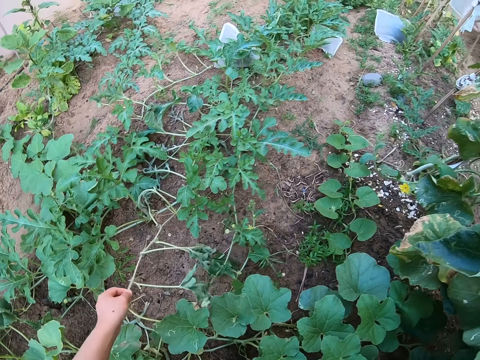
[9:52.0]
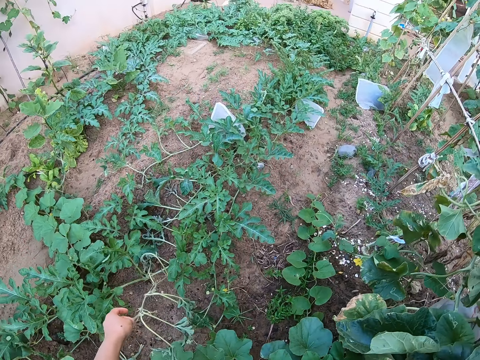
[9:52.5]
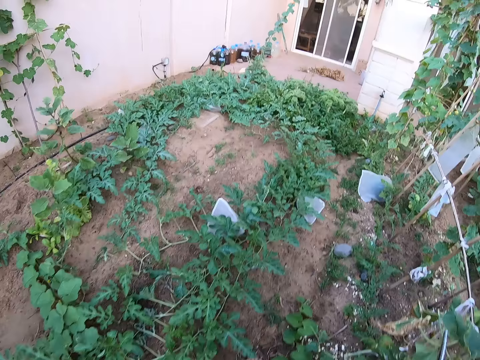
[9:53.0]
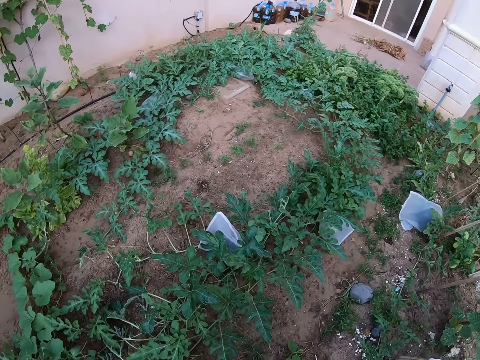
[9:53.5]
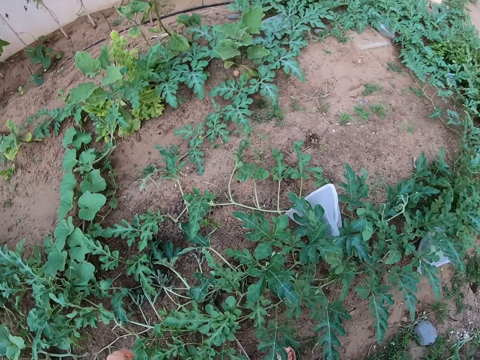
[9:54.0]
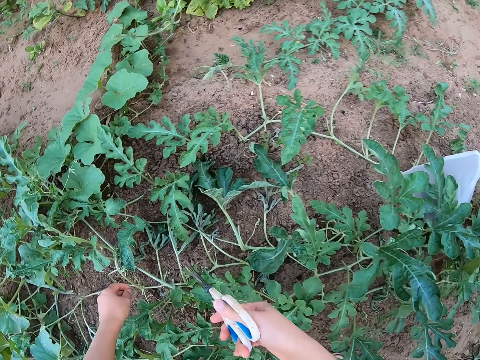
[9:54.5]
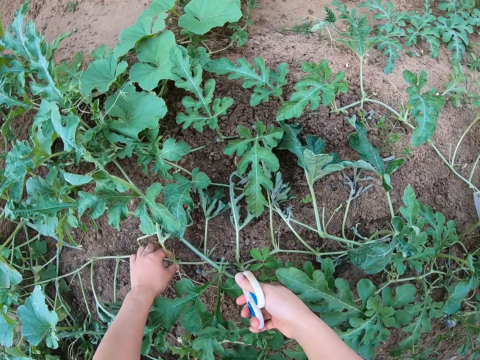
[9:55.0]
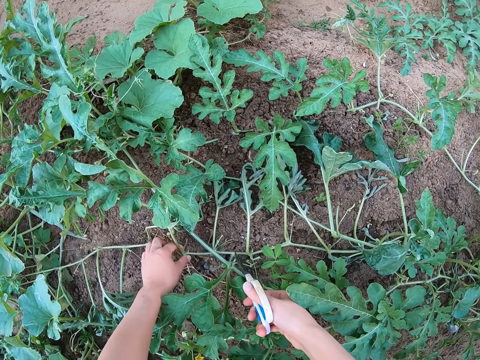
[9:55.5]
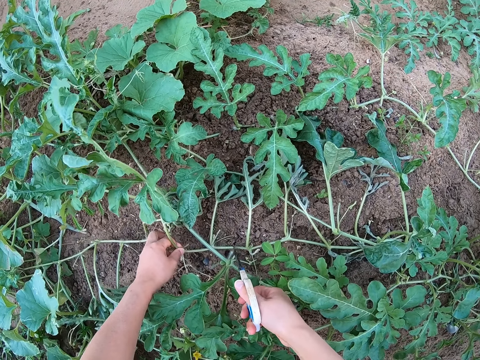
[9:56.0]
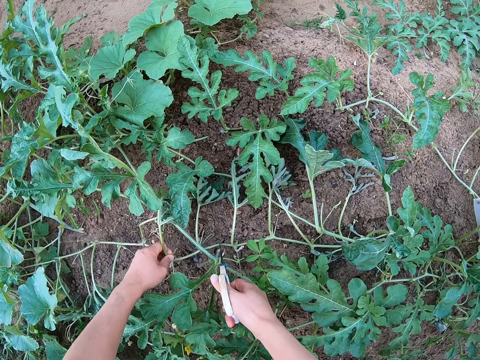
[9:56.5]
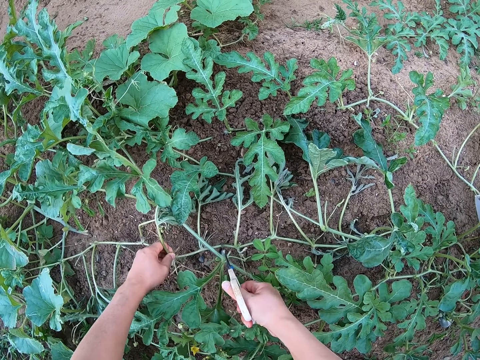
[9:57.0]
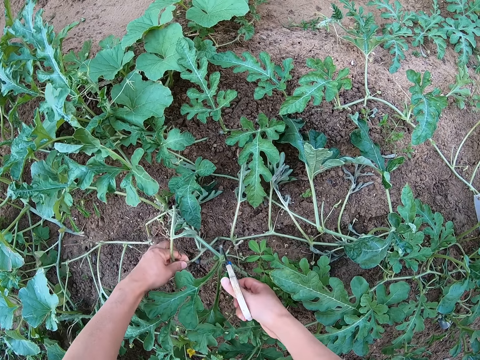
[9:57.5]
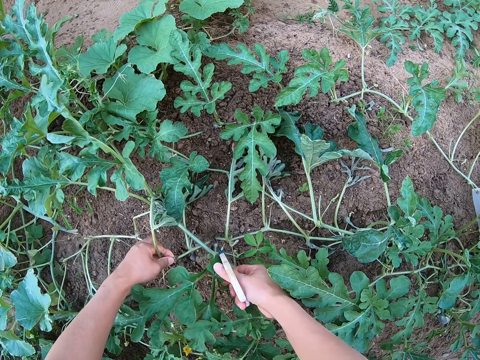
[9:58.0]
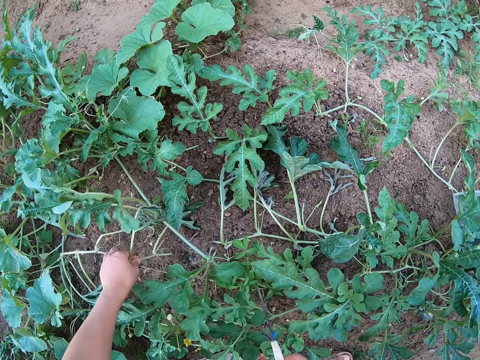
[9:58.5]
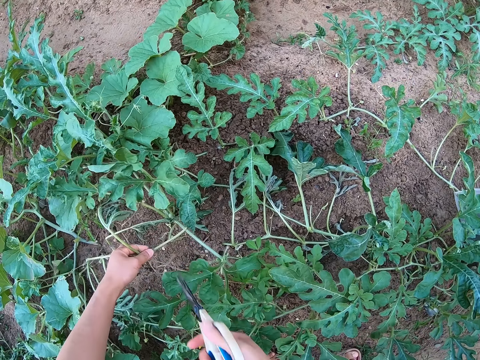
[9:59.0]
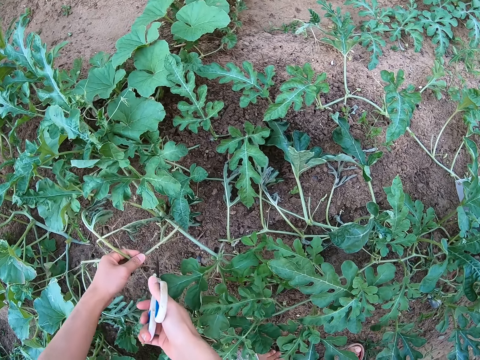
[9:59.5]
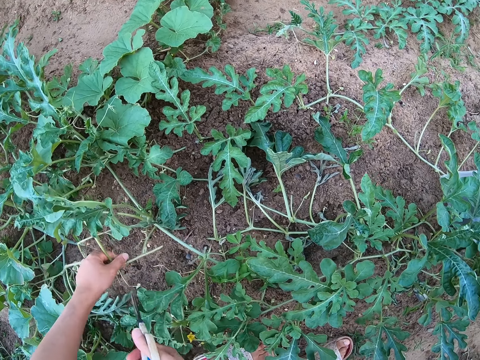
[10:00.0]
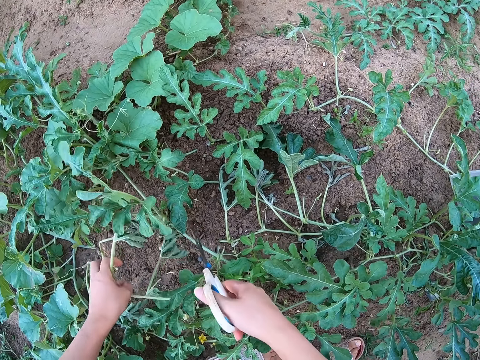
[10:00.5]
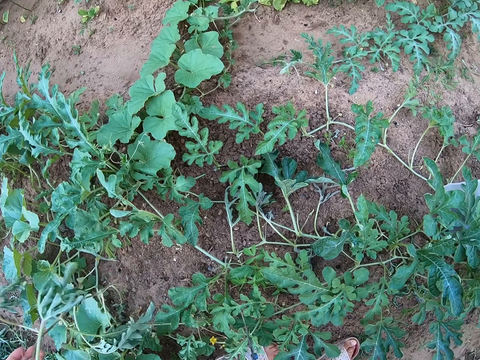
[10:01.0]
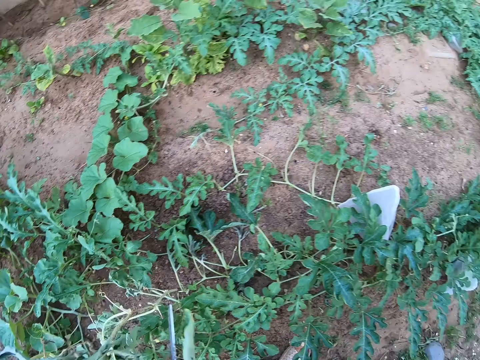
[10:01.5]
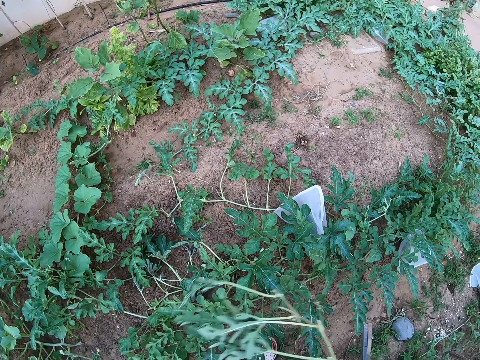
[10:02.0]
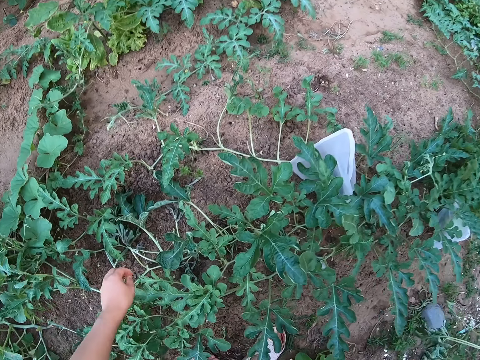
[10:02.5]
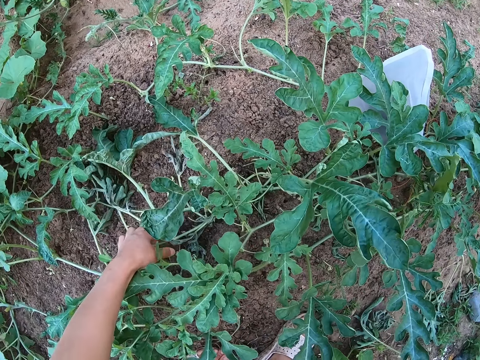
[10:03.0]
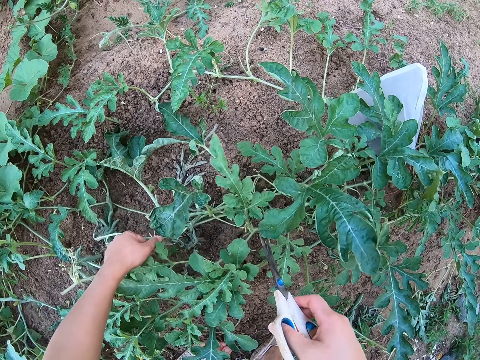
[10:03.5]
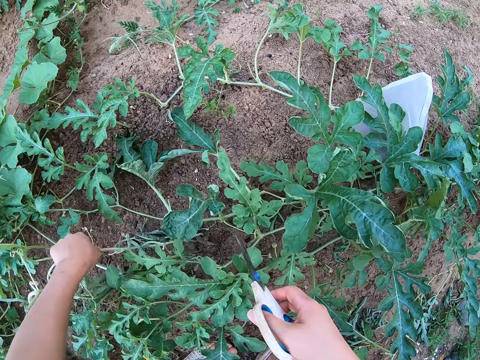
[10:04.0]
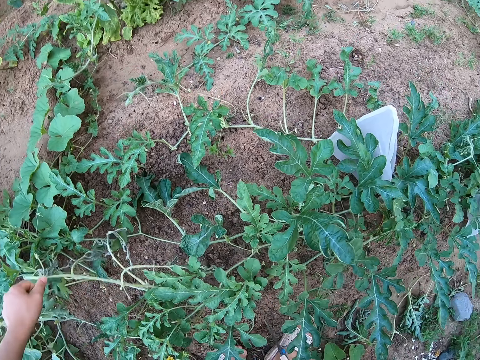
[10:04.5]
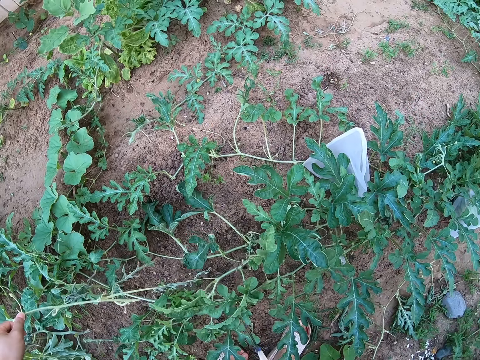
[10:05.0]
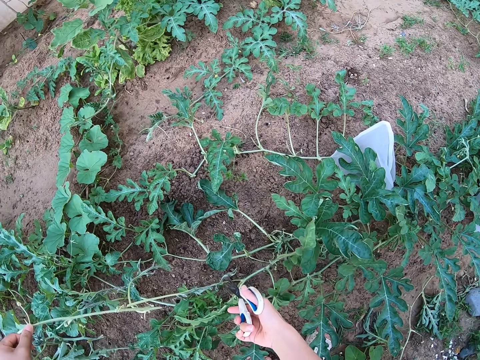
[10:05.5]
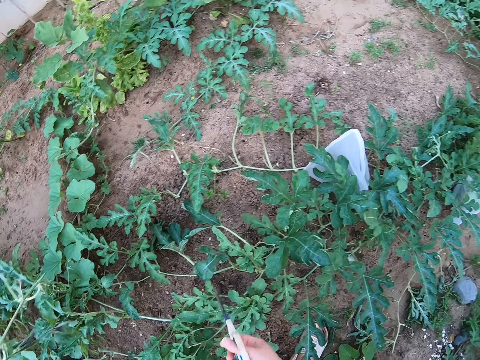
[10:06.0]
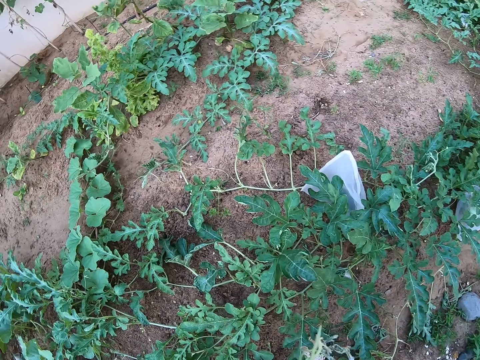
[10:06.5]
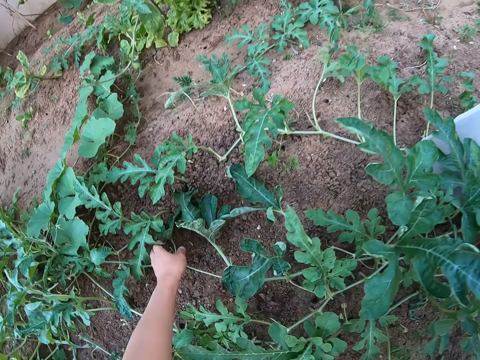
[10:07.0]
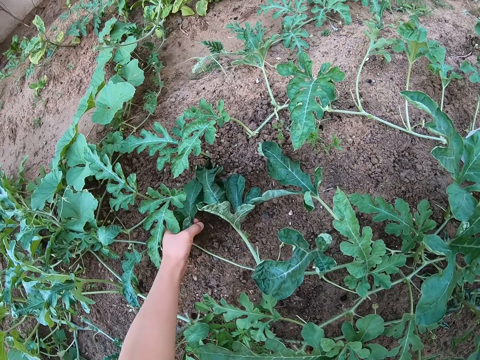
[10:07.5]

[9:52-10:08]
The camera wearer lifts a wilted watermelon stem. They move forward. They hold the wilted watermelon stem on the ground. They cut the wilted watermelon stem with a pair of scissors. They cut a tendril with the pair of scissors. They lift the wilted watermelon stem. They drop the wilted plant on the ground. They hold the wilted watermelon stem on the ground. They pull the wilted watermelon plant. They cut the tendril with the pair of scissors.

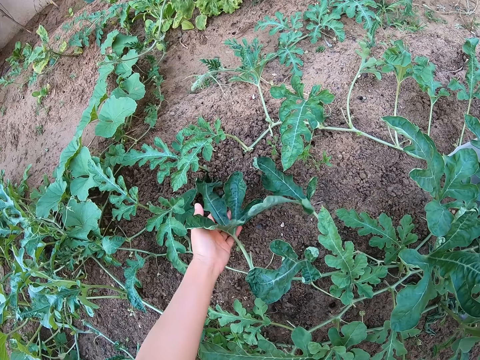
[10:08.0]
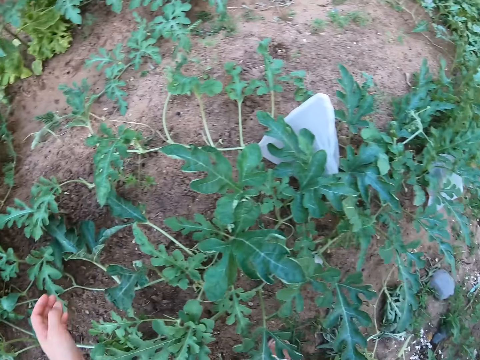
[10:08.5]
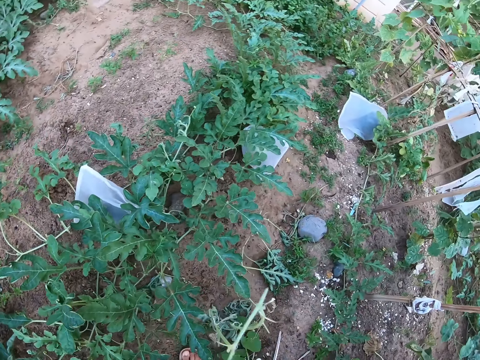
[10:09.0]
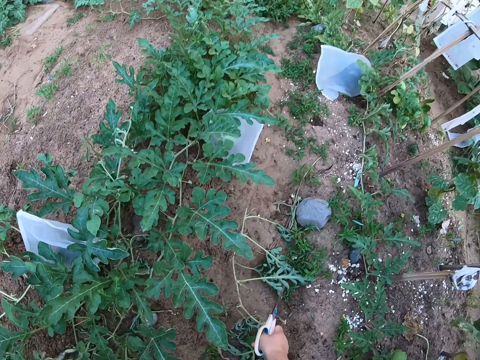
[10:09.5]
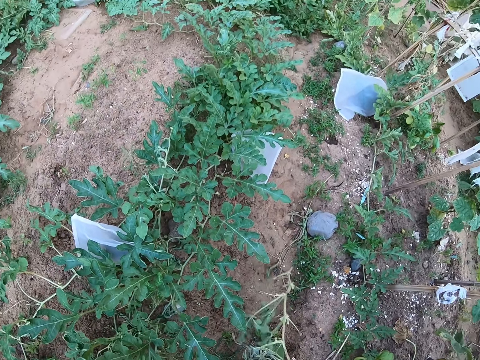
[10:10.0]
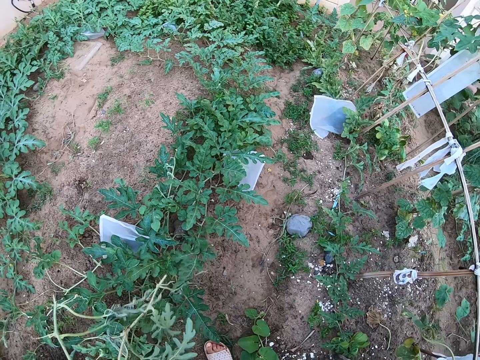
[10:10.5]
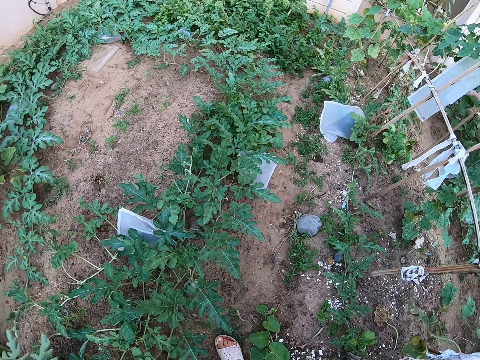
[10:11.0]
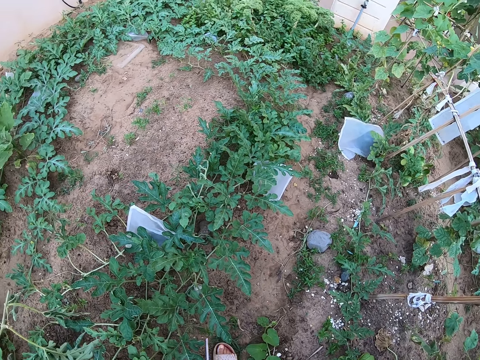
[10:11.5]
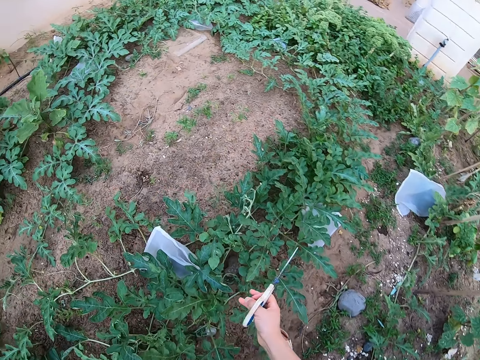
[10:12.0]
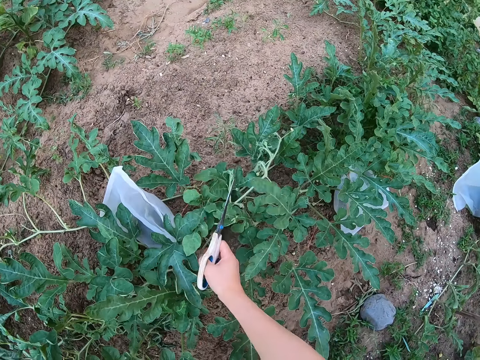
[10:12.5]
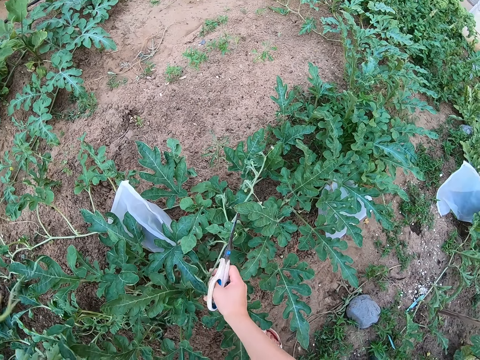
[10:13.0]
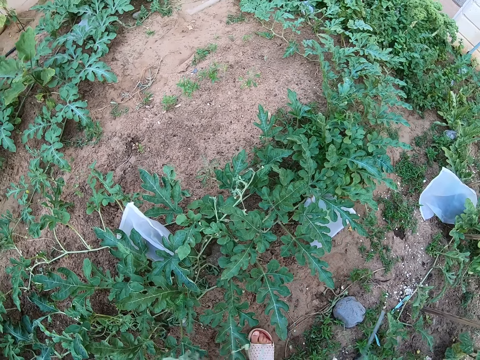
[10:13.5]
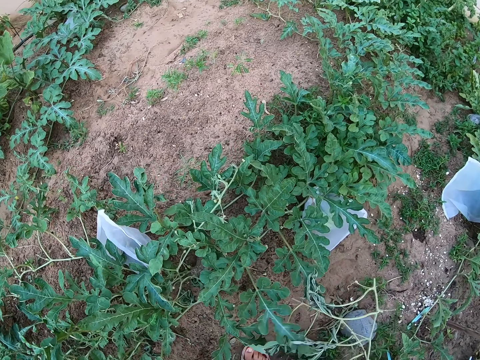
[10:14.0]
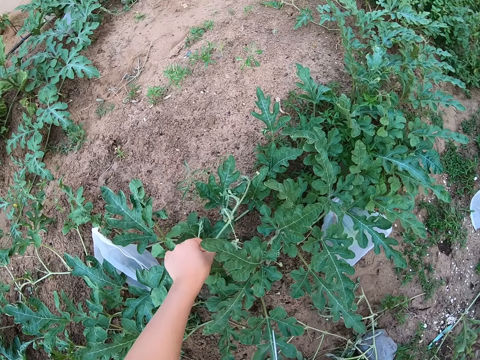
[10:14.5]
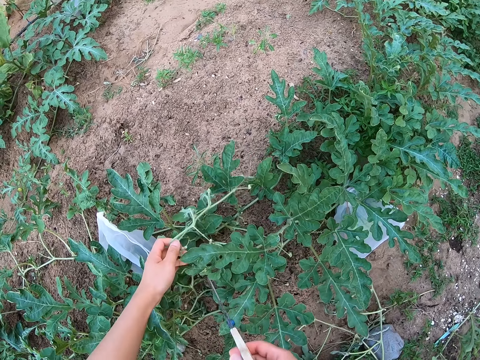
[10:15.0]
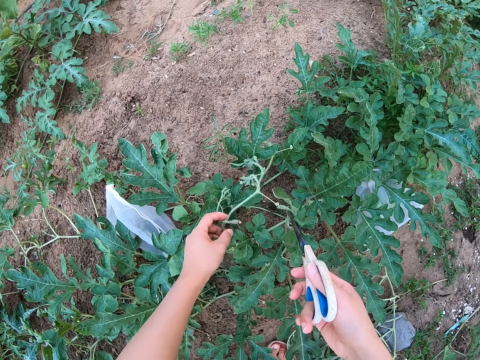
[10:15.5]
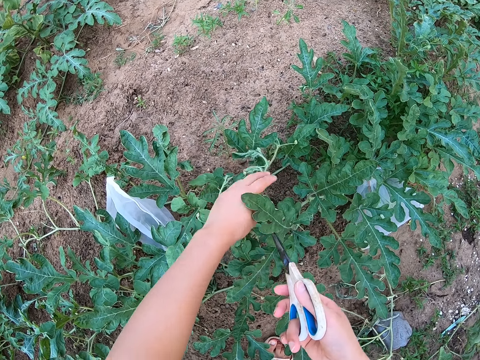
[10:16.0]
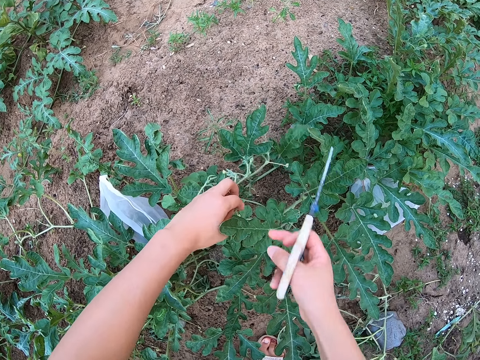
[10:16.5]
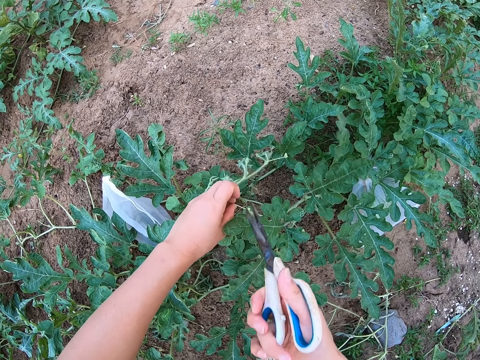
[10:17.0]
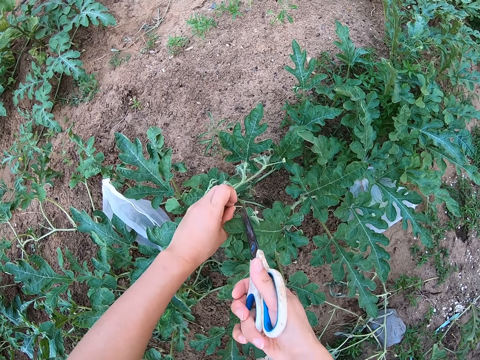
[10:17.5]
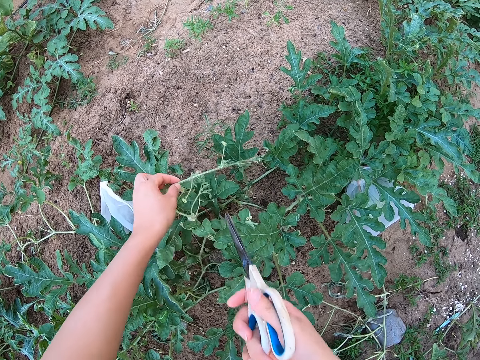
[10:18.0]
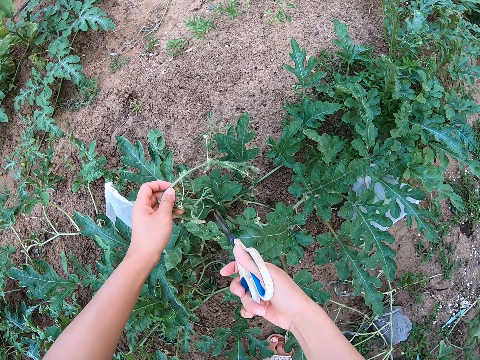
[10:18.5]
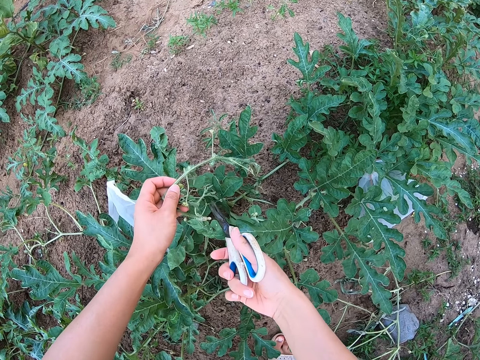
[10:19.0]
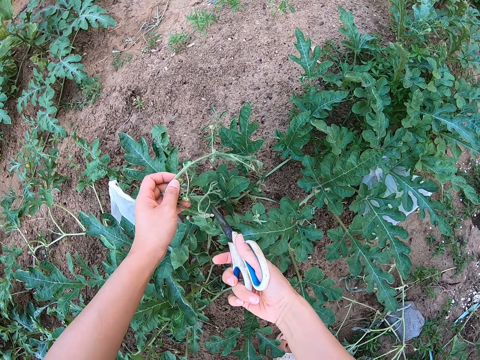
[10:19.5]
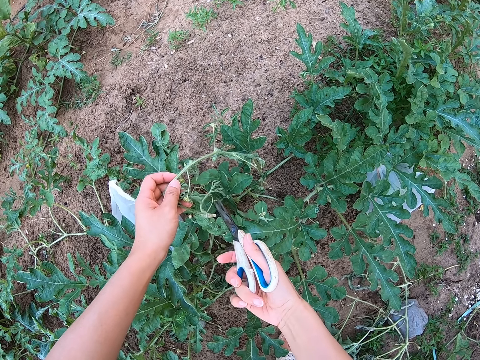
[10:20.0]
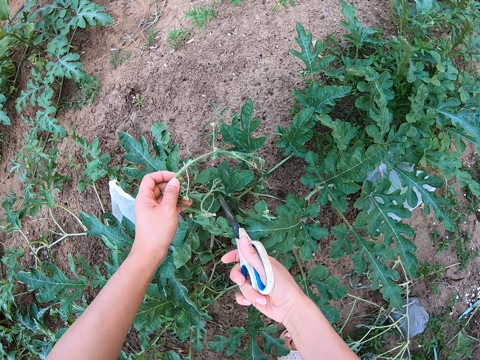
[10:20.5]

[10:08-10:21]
The camera wearer touches a watermelon leaf. They lift a wilted watermelon stem from the ground. They hold the wilted watermelon stem on the ground. They drop the wilted watermelon stems on the ground. They hold the wilted watermelon stem on the ground. They cut the tendrils with a pair of scissors.
